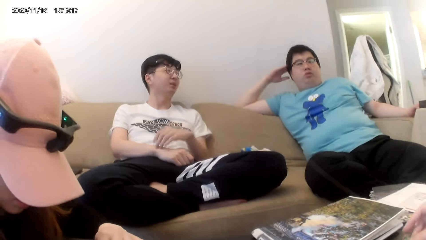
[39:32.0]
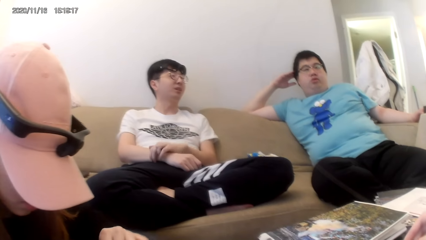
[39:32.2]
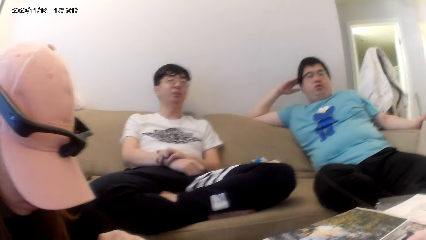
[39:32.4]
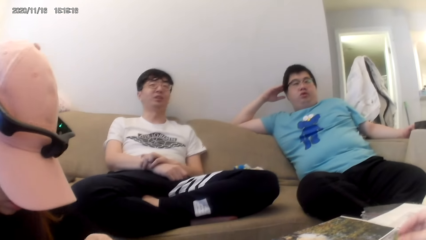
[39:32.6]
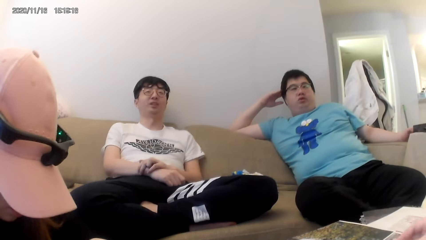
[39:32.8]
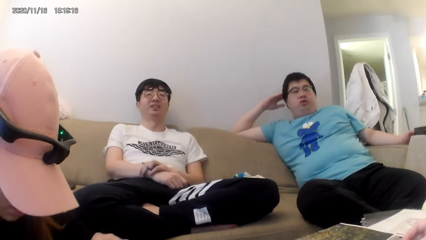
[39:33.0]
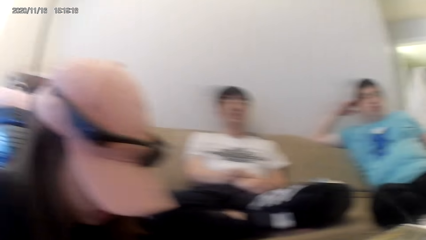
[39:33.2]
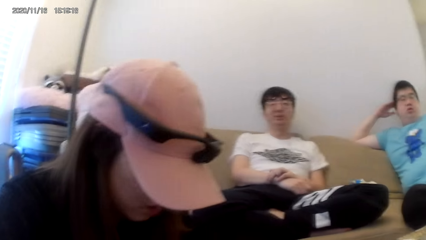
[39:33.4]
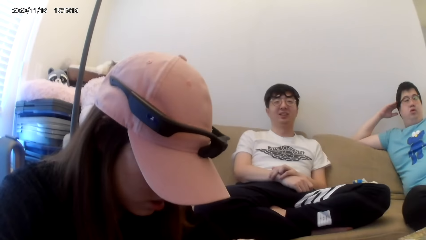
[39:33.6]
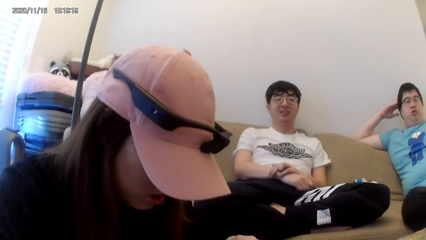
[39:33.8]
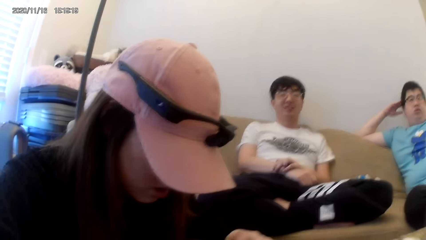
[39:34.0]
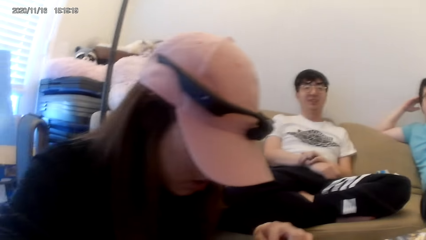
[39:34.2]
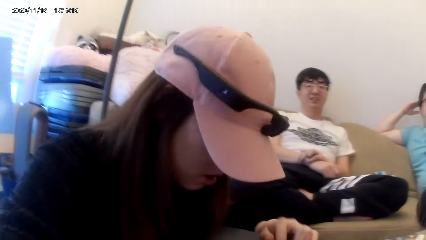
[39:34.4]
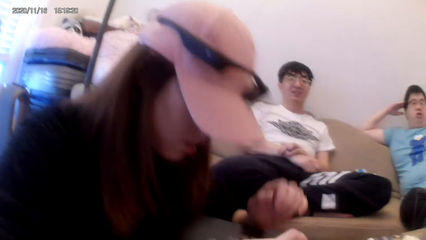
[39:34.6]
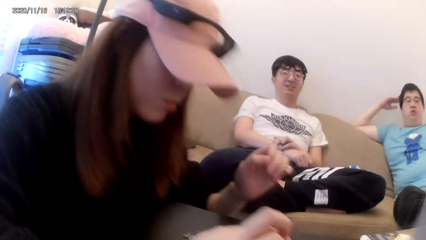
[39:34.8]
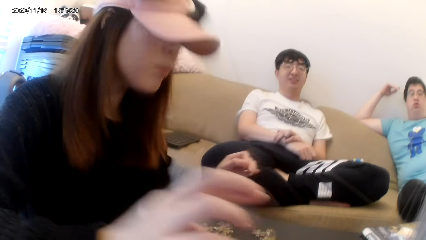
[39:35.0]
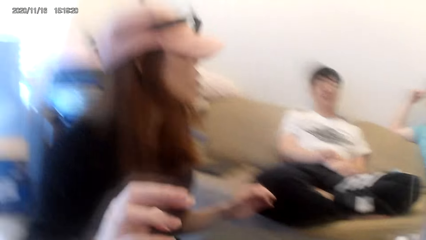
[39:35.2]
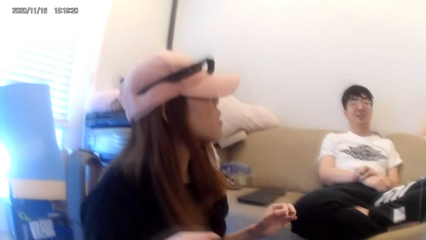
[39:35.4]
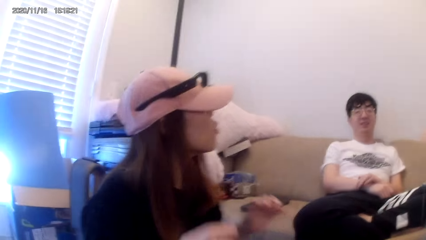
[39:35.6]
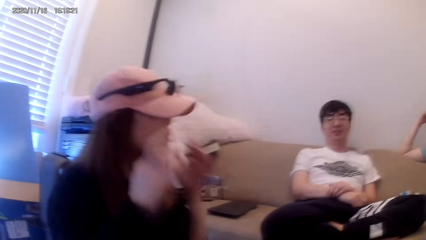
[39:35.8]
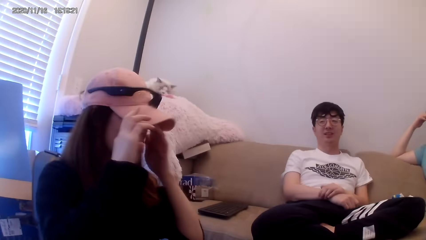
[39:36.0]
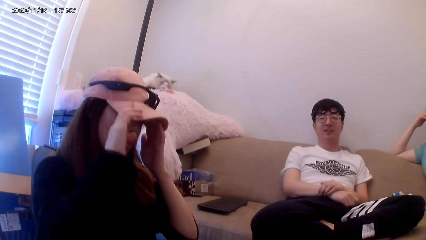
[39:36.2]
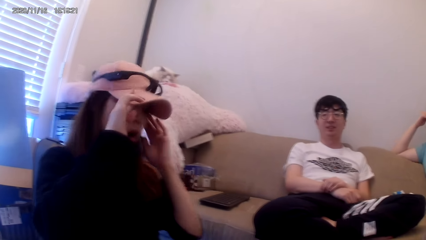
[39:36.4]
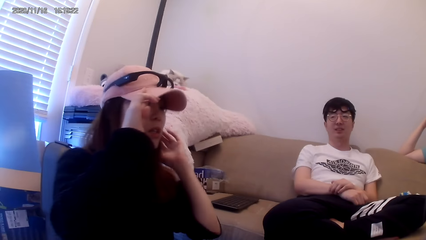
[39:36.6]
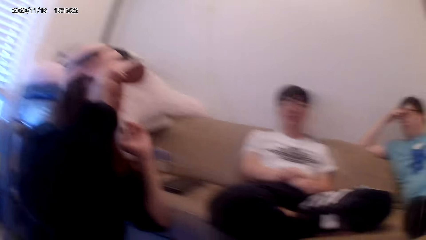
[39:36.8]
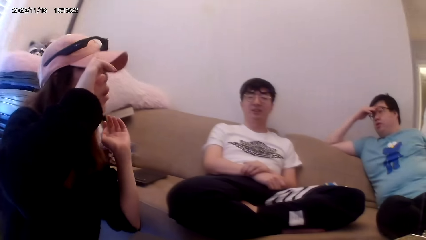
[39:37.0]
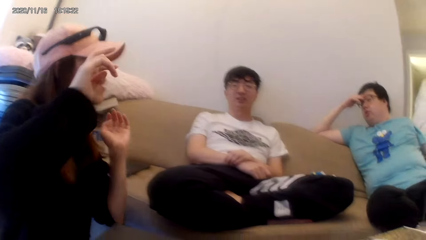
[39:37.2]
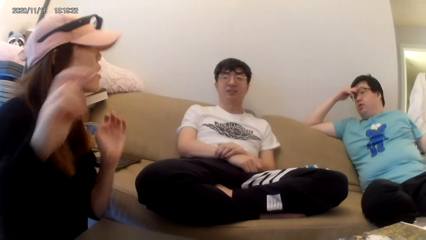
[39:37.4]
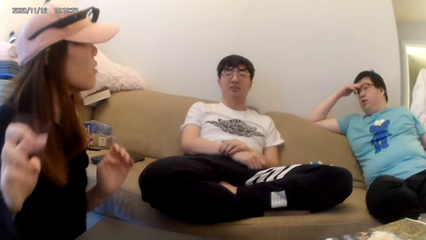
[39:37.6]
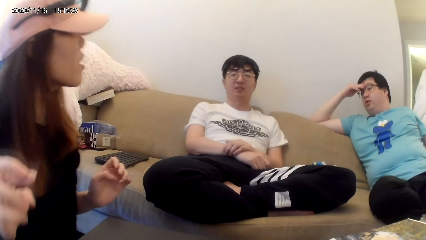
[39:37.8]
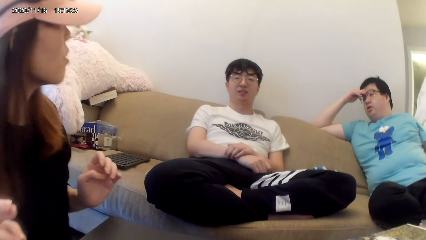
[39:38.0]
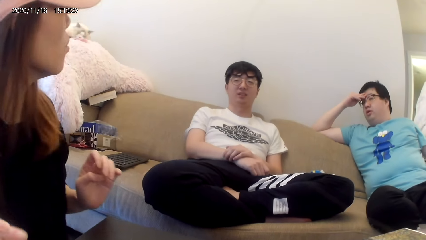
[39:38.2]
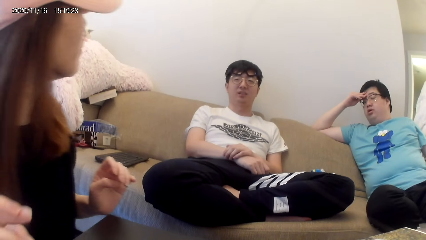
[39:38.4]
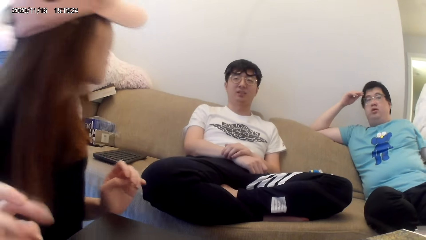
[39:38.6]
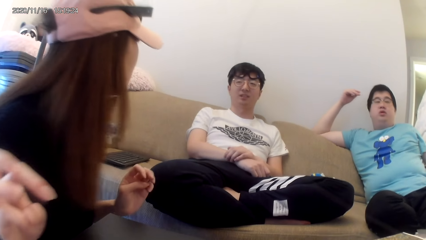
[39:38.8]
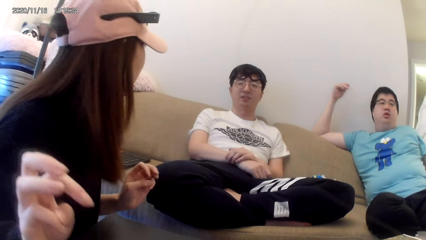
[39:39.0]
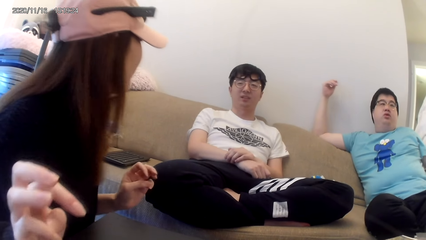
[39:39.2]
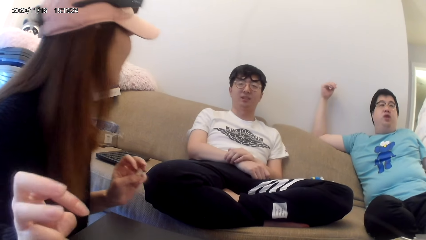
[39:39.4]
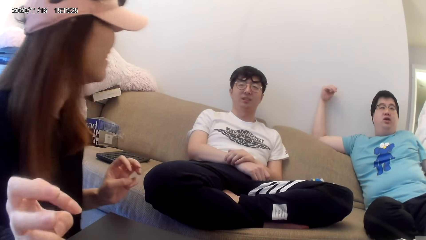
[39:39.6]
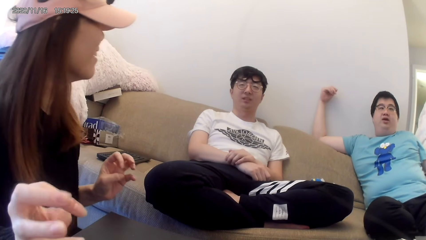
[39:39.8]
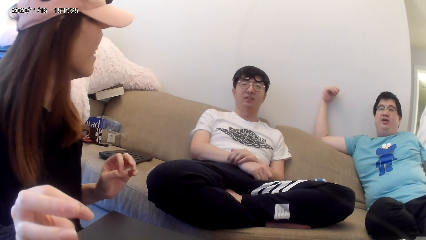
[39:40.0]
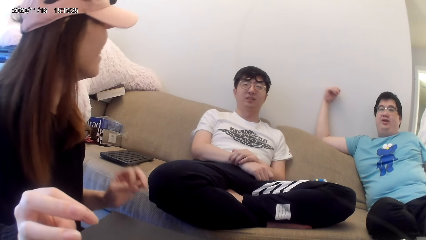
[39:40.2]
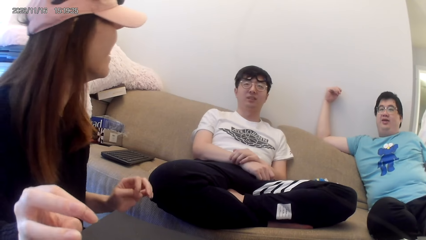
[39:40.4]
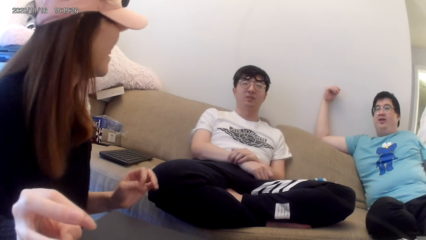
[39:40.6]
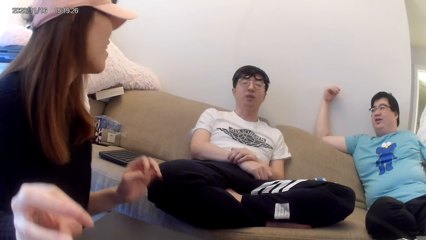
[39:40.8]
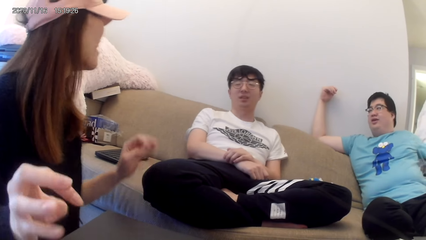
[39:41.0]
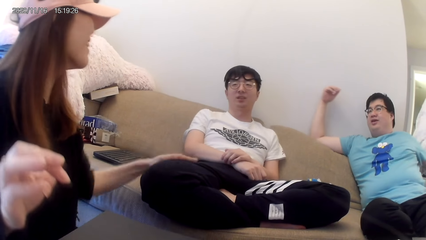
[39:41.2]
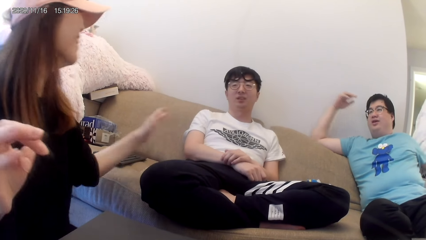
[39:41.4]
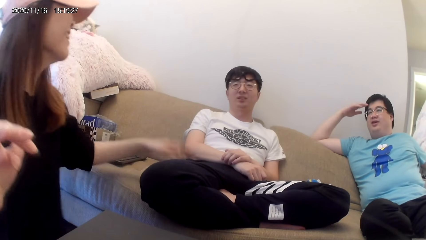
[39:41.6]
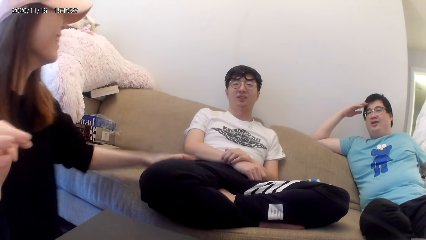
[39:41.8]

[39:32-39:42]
The camera wearer plays a jigsaw puzzle. They dialogue with a person.

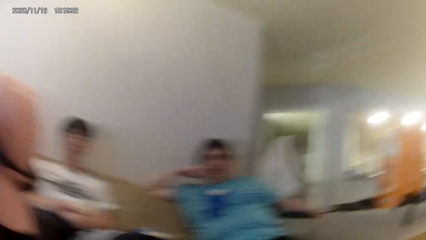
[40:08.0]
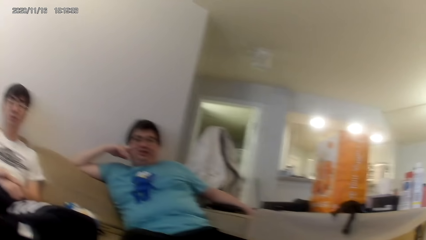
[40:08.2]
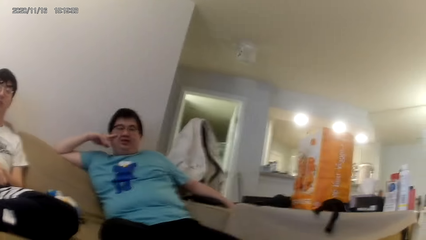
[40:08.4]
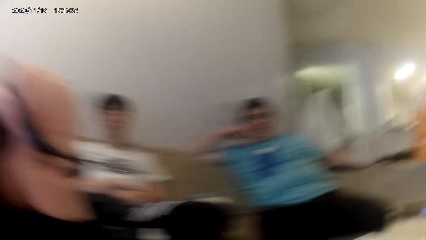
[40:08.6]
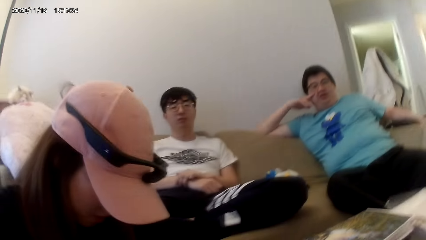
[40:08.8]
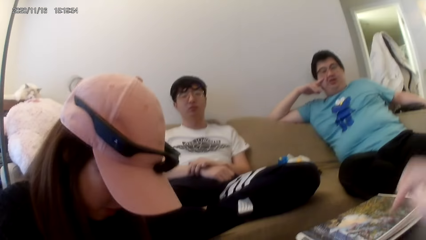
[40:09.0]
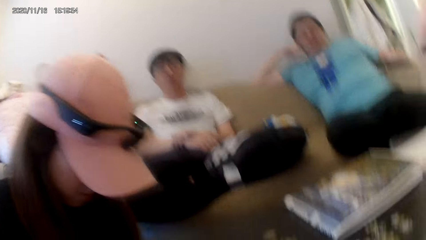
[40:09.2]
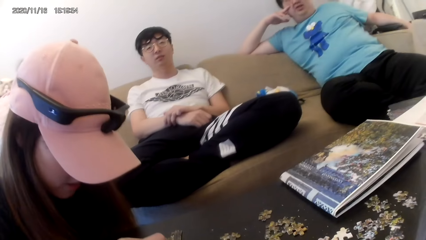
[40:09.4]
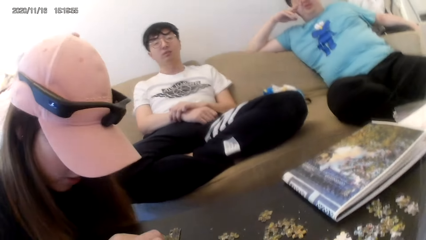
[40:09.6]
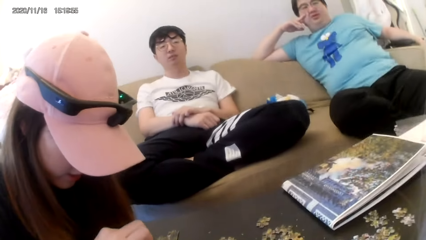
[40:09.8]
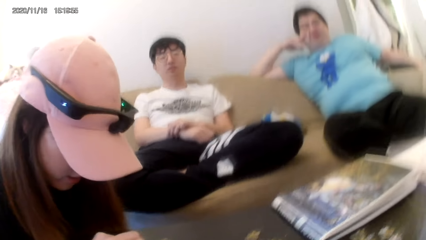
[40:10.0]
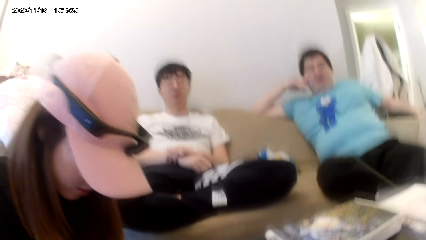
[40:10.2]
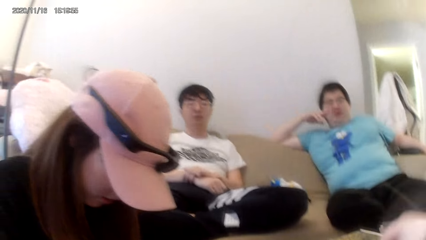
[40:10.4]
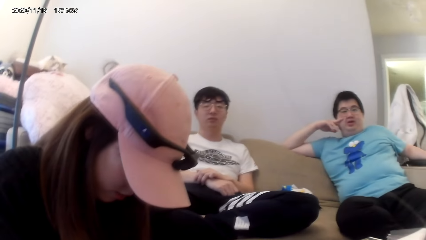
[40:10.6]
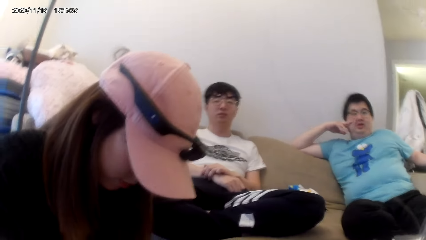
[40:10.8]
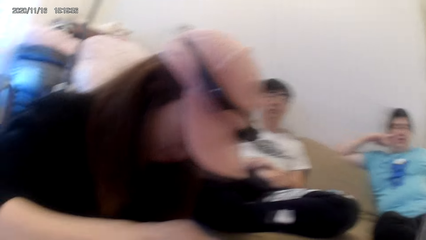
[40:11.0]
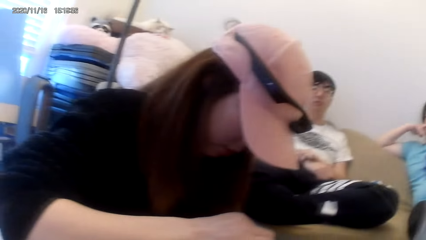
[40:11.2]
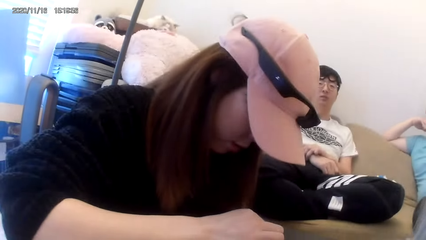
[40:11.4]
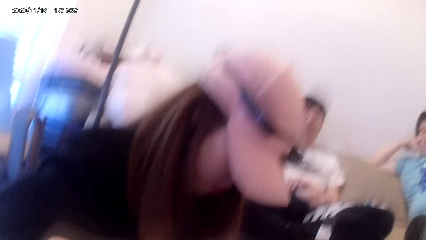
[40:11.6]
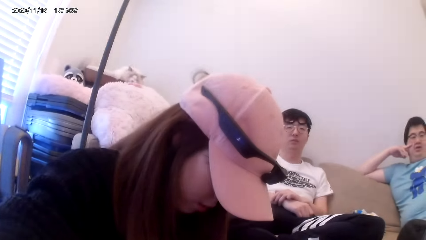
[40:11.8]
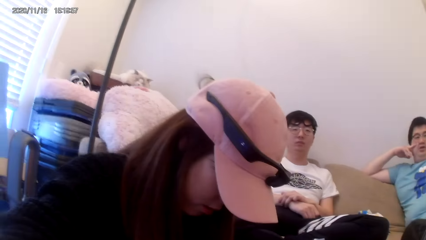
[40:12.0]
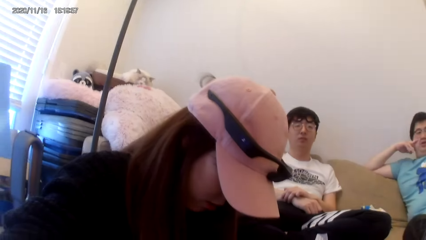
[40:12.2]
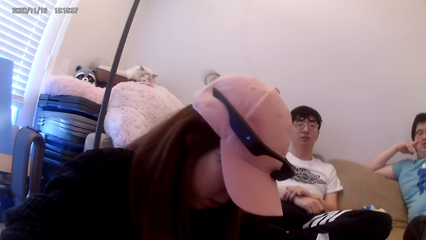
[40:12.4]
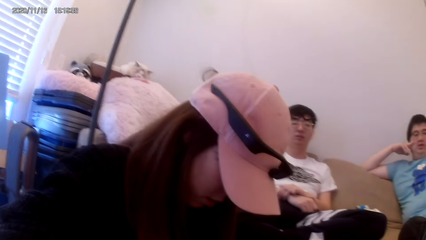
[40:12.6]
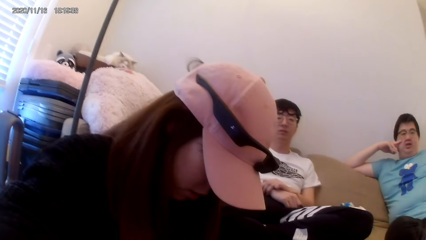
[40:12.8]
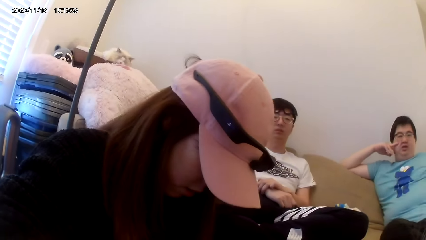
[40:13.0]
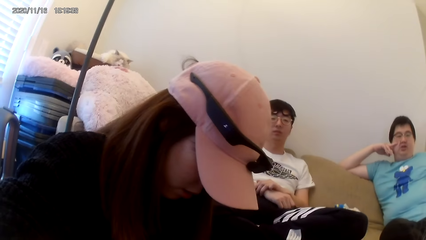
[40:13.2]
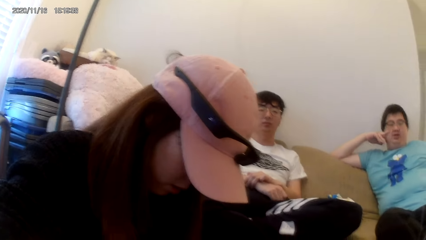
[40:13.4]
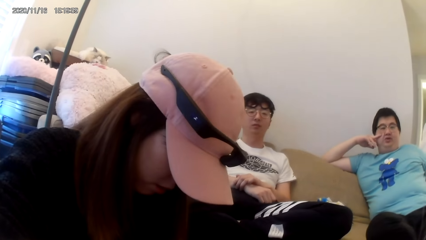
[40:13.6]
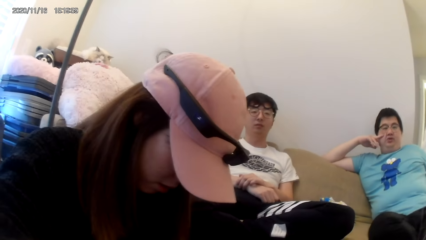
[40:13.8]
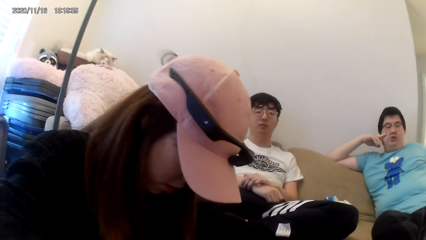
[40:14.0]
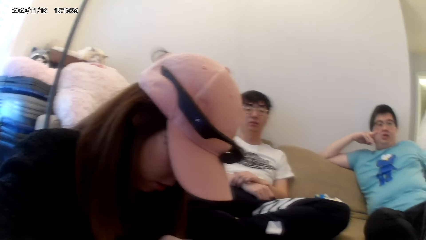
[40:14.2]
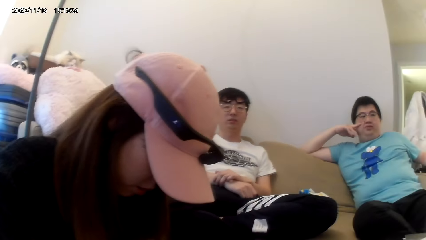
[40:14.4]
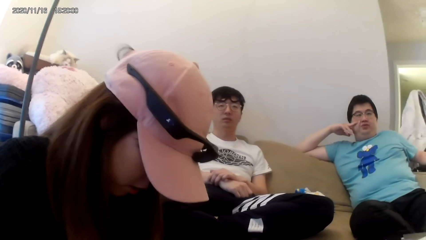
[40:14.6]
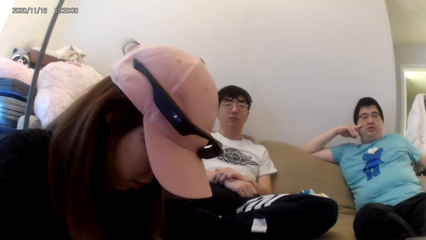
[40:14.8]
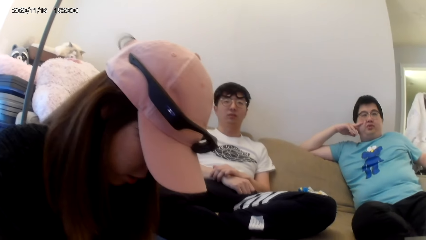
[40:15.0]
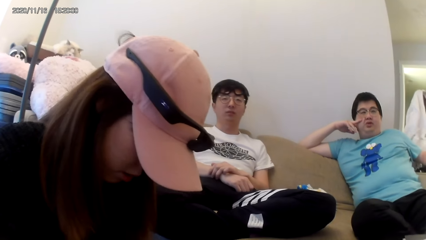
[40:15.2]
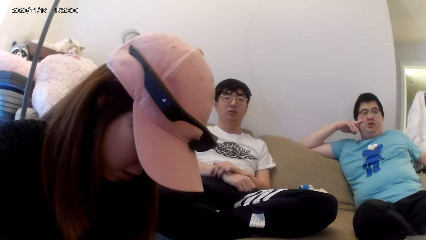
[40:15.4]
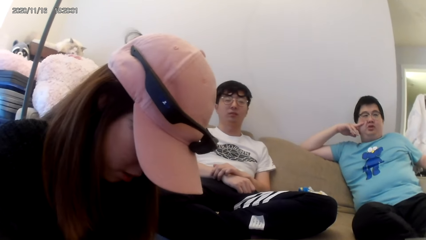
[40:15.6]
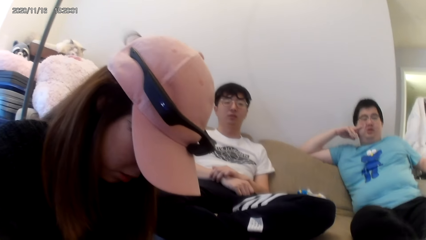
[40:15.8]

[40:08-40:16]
The camera wearer looks around the table. They dialogue with a person.
